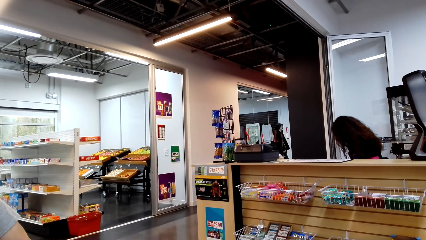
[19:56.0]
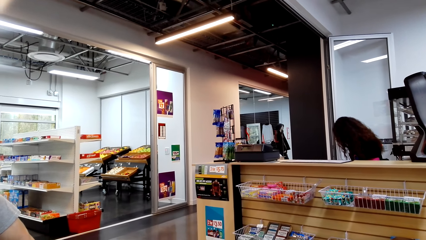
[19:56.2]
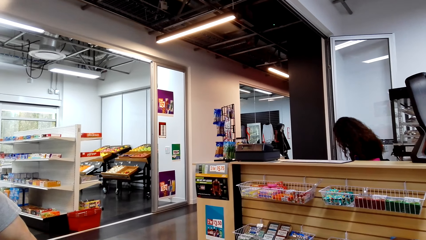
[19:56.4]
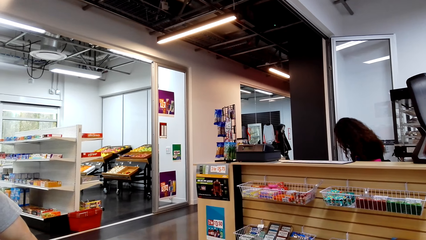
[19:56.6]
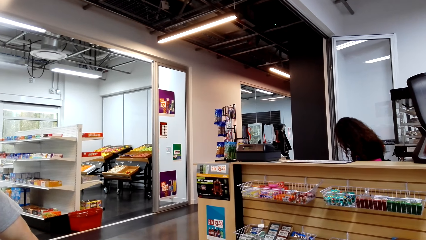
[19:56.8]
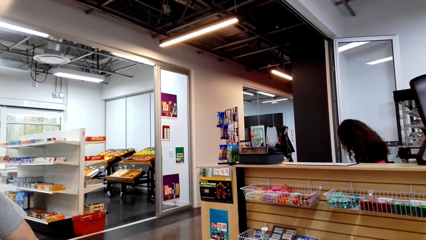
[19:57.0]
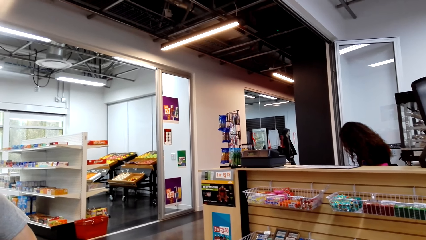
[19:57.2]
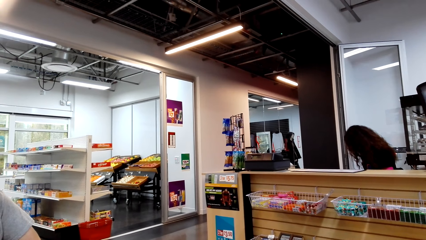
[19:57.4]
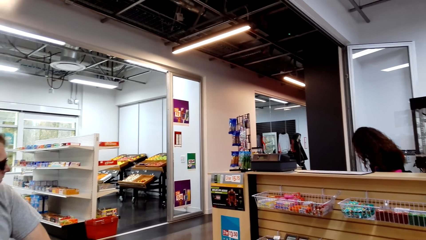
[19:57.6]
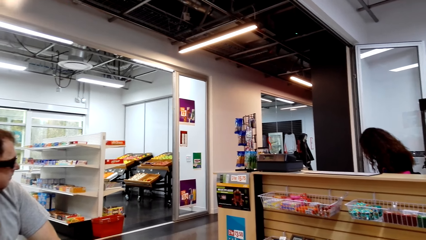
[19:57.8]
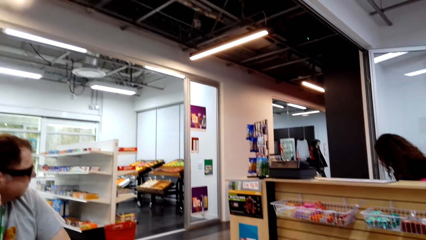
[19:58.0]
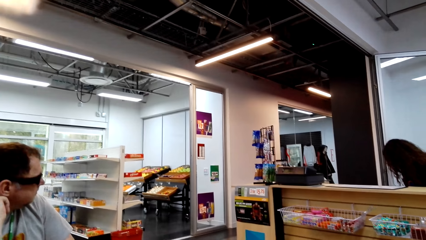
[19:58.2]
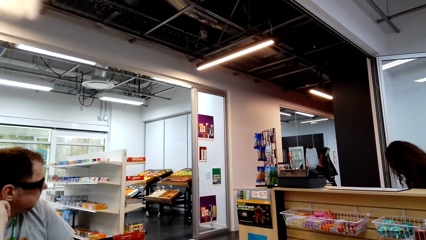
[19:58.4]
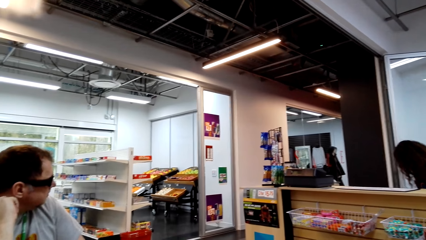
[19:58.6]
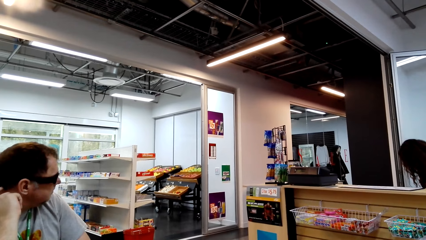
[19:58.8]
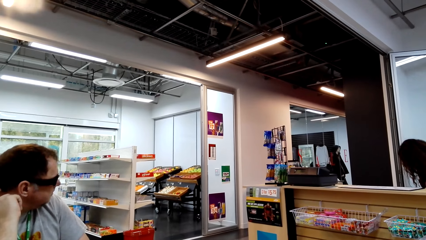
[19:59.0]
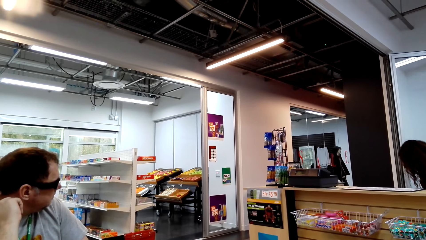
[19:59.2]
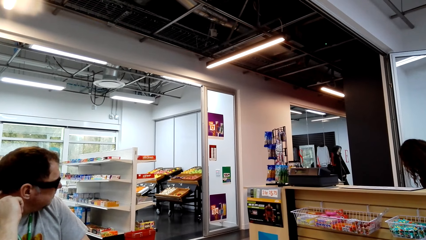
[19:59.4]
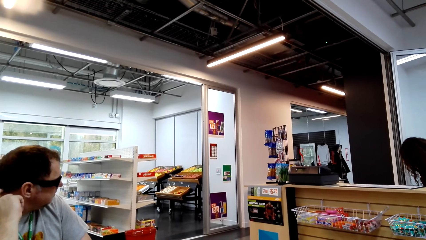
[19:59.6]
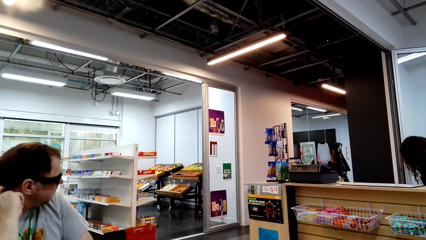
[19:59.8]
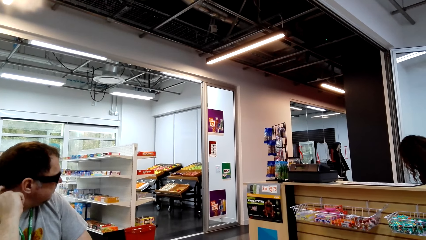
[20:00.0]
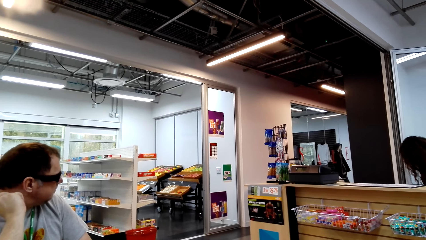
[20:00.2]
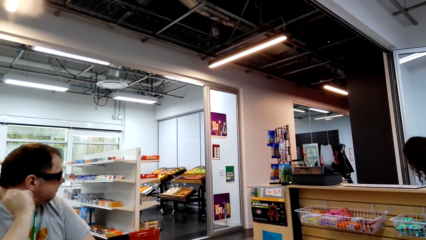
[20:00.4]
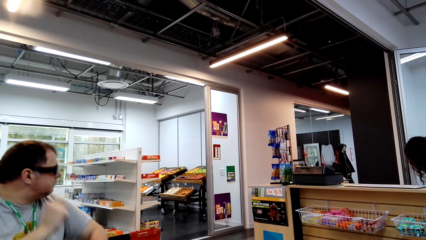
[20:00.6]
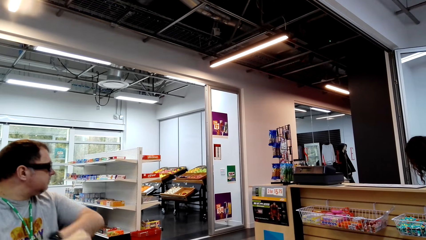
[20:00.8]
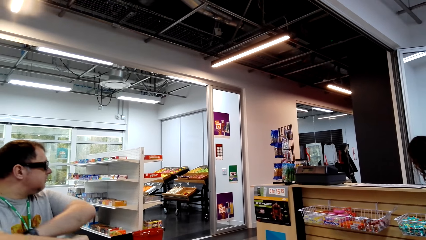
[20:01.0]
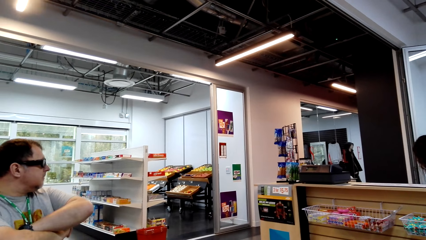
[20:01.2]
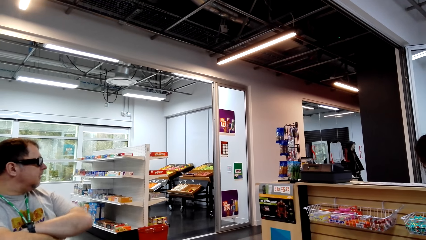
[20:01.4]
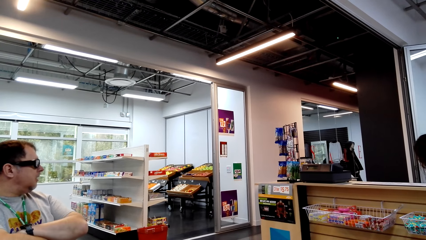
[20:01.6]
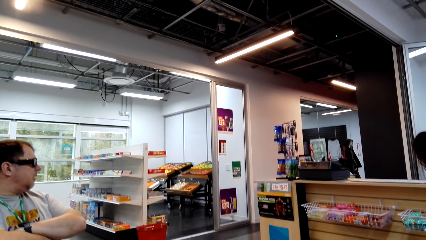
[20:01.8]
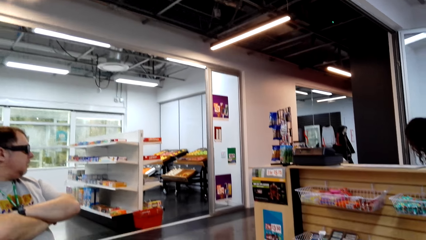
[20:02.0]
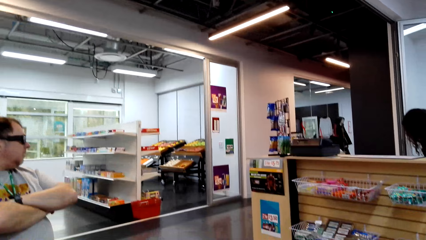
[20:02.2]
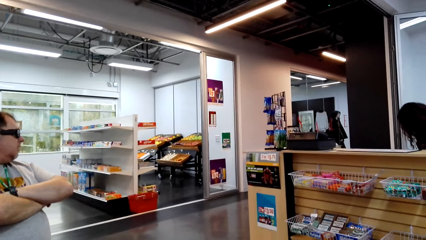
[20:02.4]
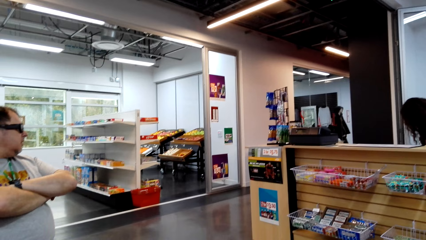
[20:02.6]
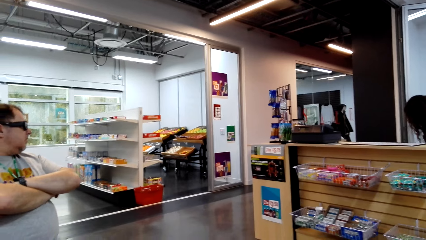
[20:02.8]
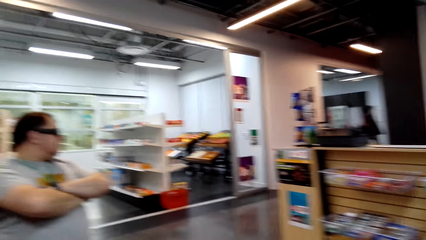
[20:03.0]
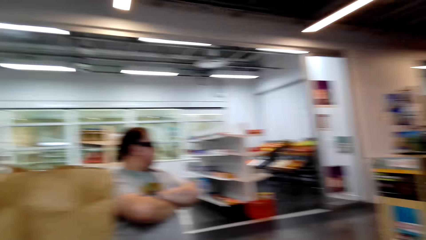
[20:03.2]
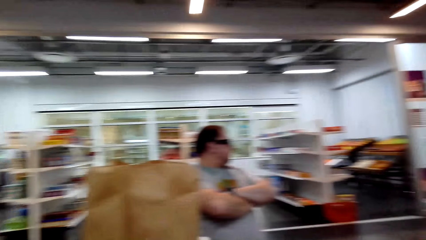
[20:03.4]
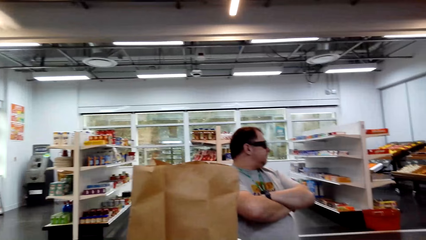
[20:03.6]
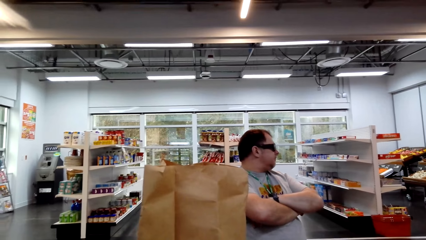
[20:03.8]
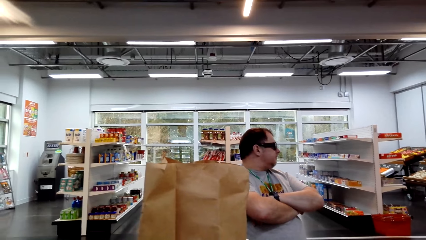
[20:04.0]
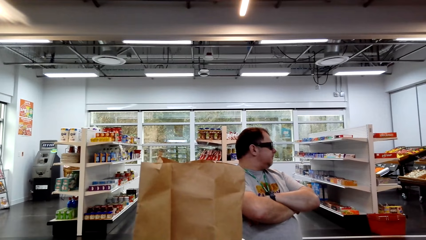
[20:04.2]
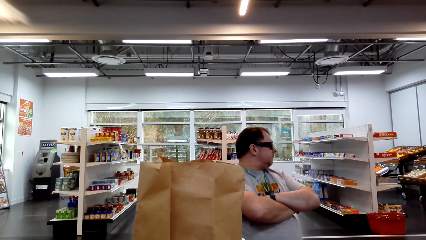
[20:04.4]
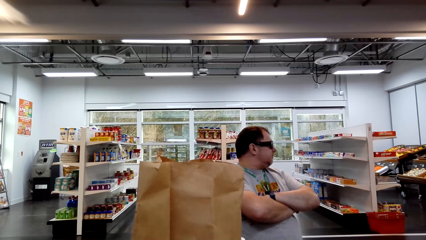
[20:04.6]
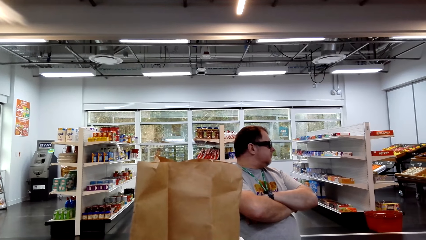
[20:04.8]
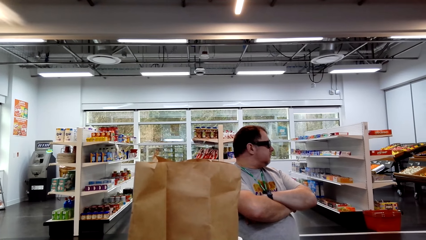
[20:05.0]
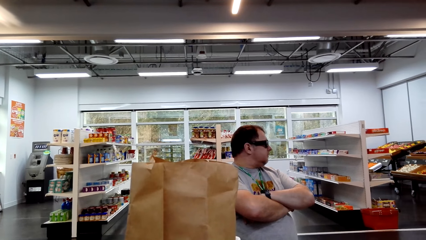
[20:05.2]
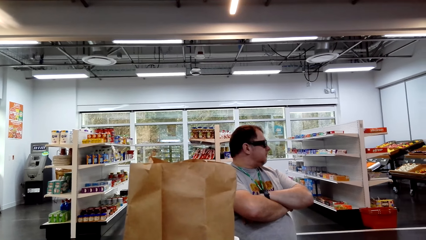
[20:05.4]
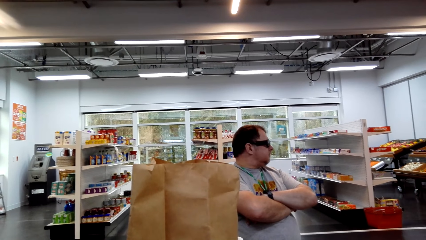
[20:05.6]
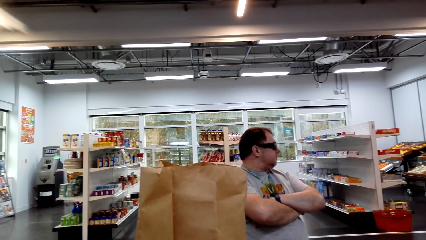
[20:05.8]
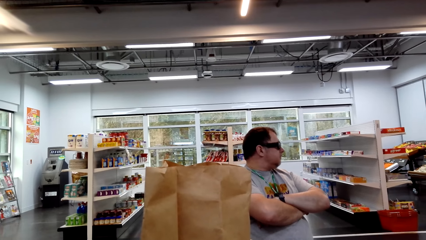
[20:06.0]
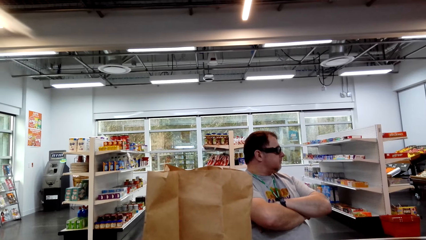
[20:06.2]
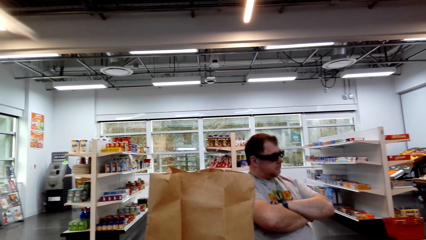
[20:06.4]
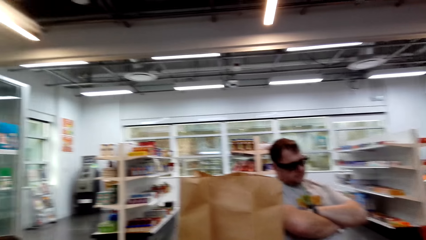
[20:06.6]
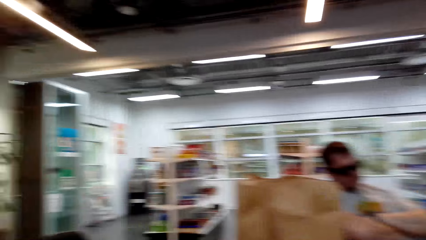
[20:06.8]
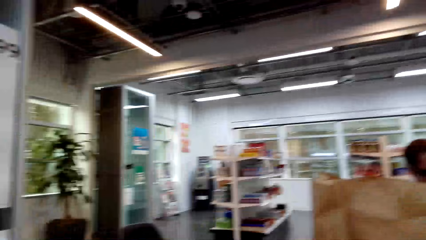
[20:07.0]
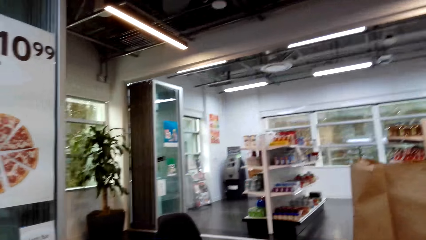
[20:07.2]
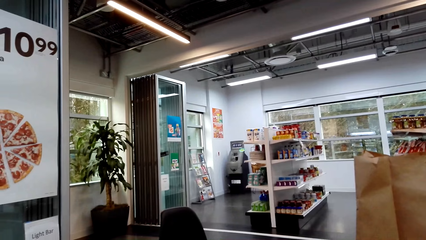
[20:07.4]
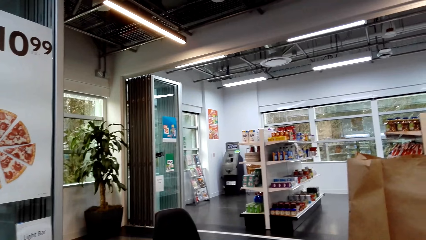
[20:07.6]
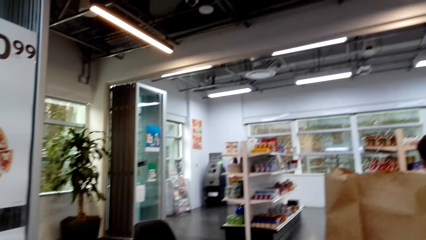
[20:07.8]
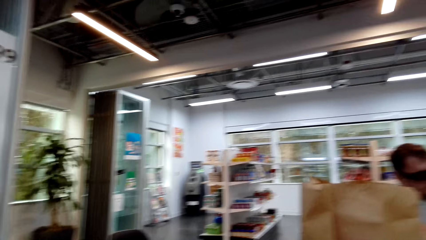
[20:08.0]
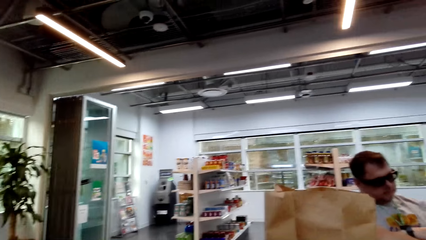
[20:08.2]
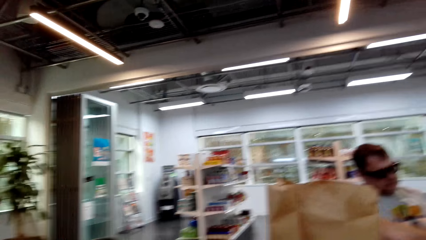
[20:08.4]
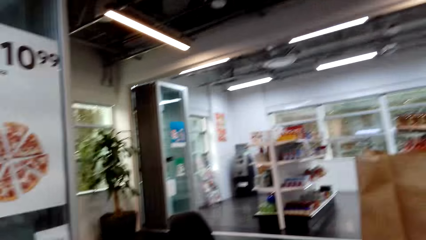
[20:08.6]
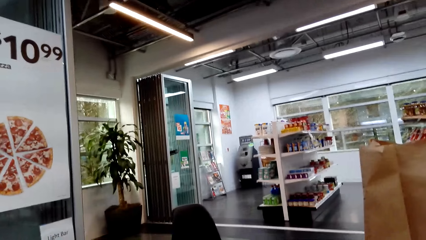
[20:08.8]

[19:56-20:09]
A person touches the neck and looks at another person. The first person puts hands together. A man sits on the chair on the floor. The first person looks at the other person.

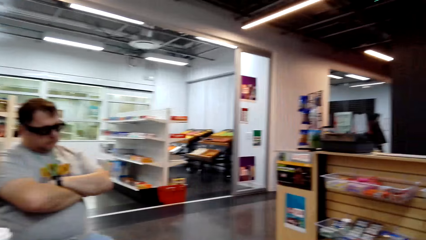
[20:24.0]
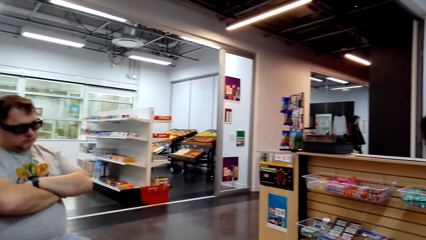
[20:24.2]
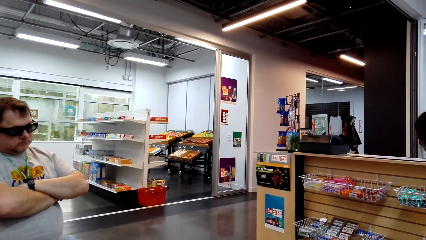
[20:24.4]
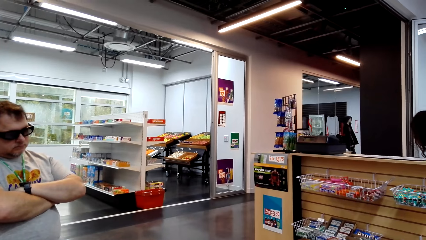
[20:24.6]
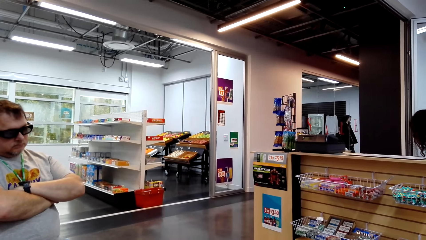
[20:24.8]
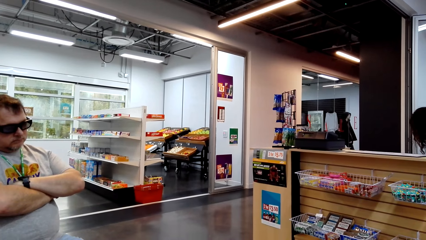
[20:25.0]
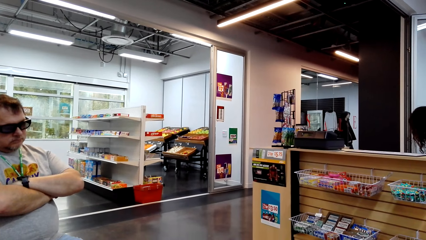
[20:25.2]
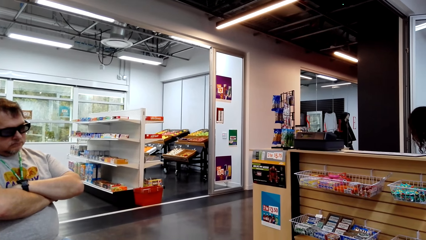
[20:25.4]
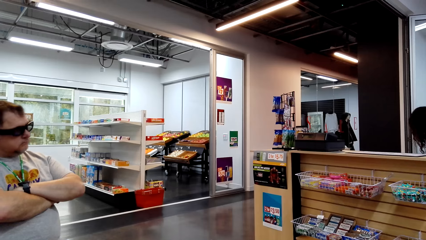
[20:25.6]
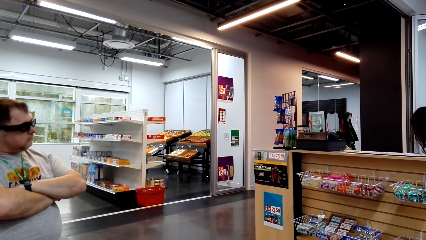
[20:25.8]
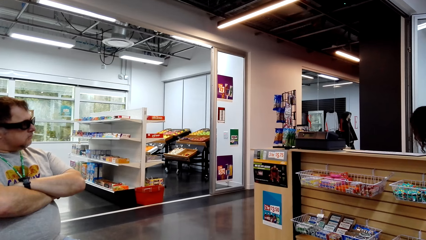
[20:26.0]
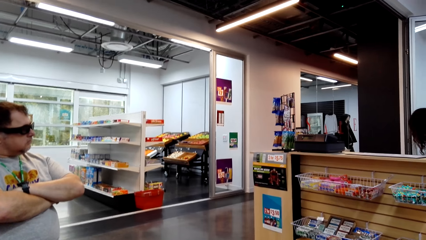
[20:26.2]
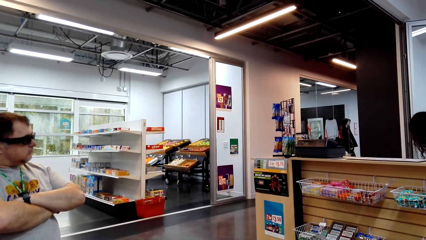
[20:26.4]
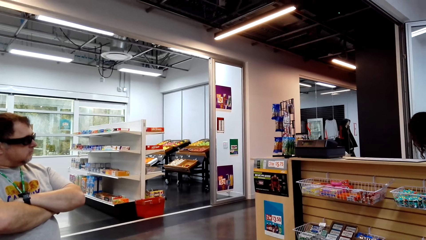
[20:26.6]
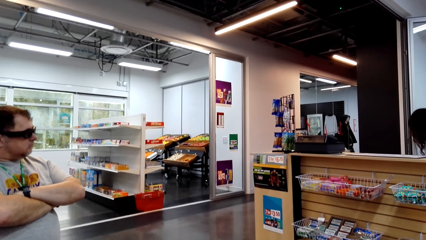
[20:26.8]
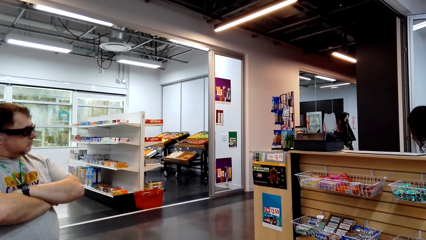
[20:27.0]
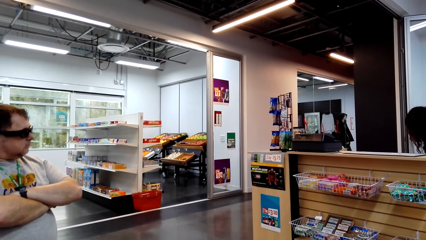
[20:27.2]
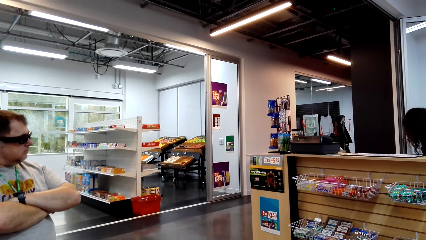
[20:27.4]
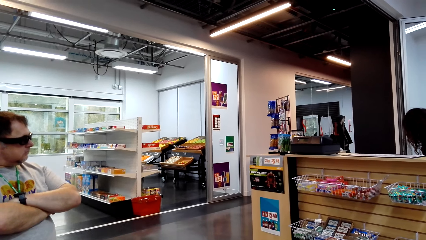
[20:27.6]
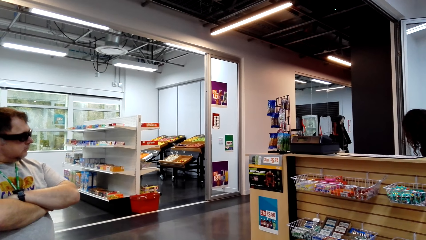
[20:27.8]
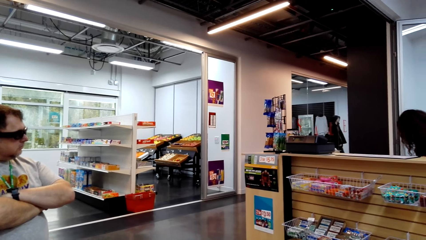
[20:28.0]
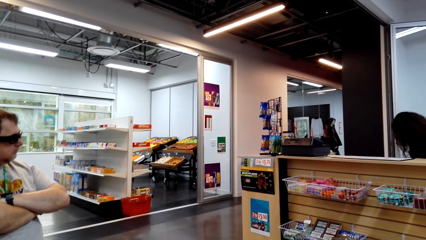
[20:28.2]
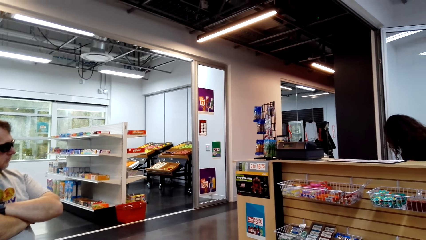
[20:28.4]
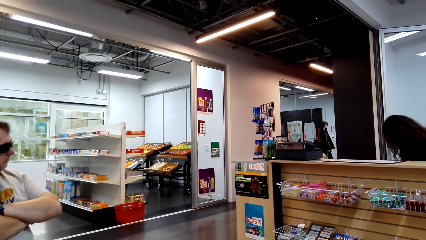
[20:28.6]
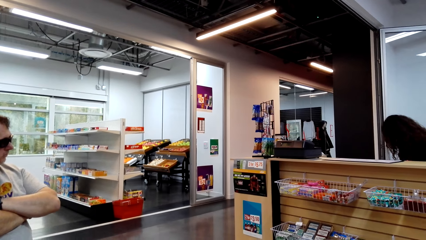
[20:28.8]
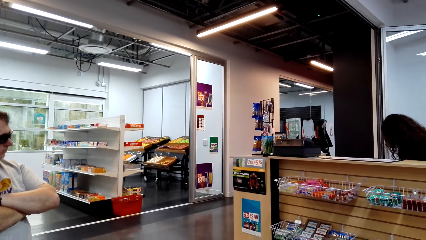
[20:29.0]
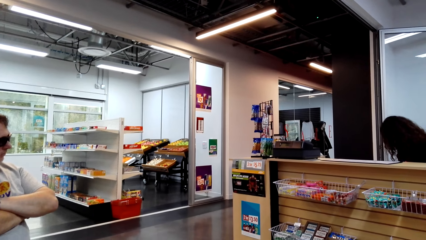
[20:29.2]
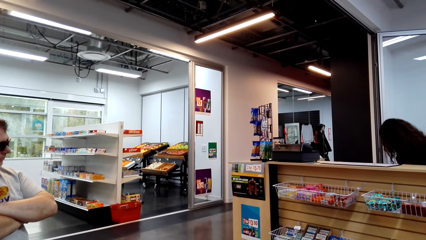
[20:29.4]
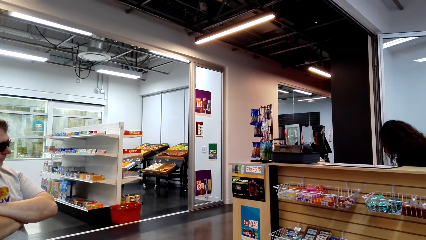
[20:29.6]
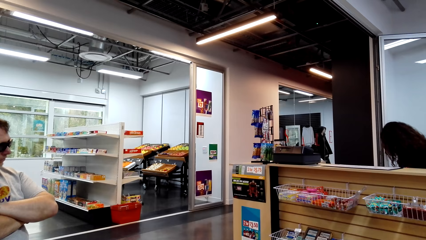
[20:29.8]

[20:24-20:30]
A person looks at the camera wearer. The person looks at another person.
